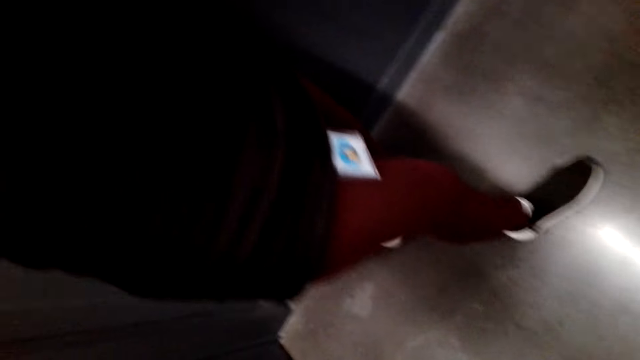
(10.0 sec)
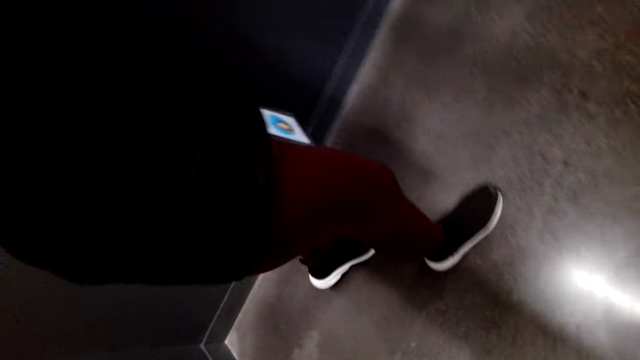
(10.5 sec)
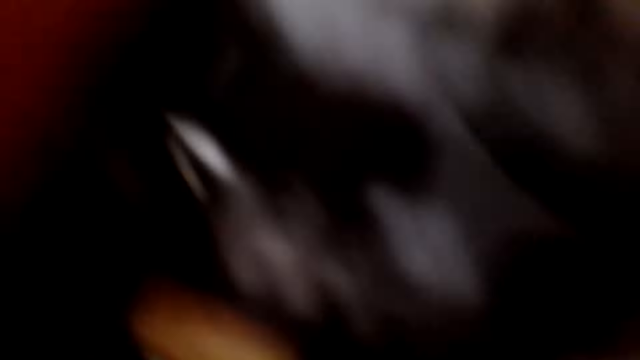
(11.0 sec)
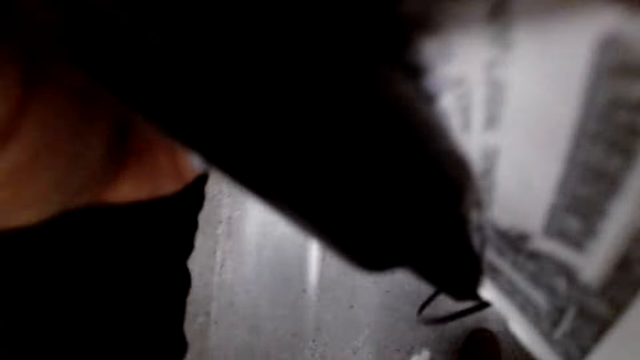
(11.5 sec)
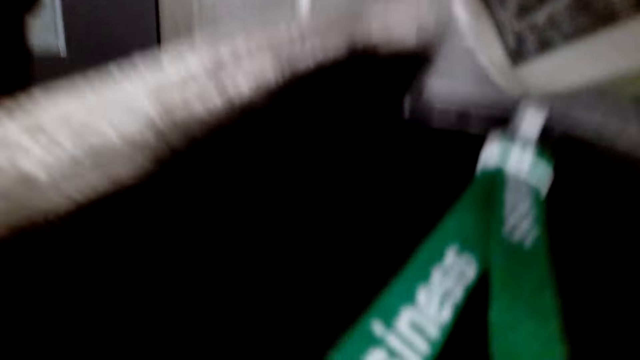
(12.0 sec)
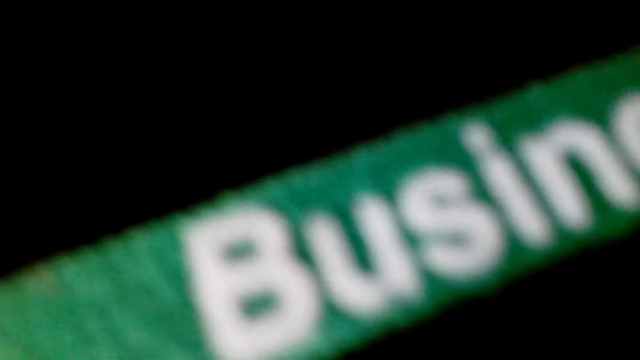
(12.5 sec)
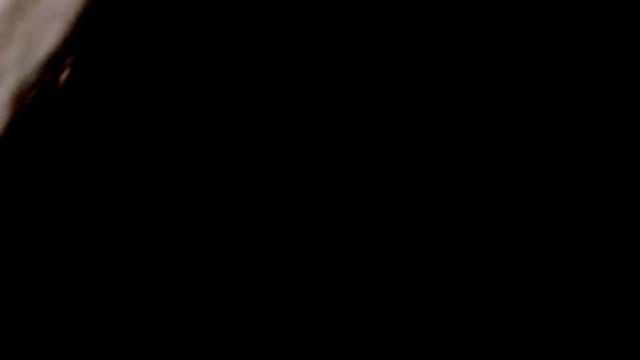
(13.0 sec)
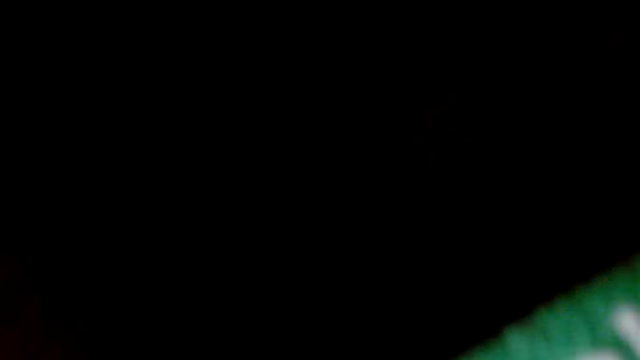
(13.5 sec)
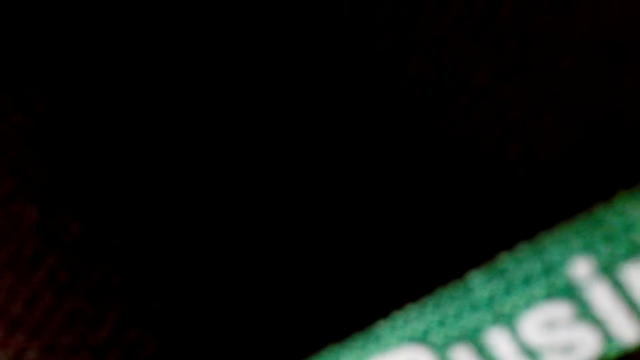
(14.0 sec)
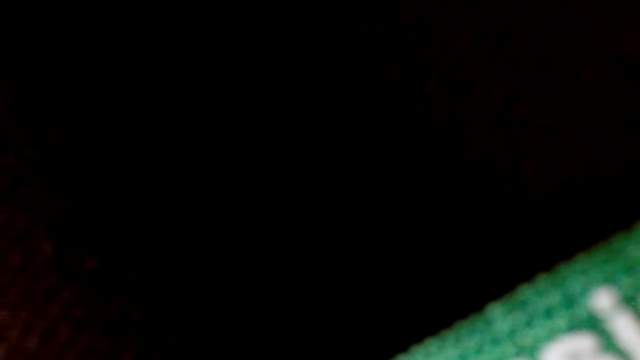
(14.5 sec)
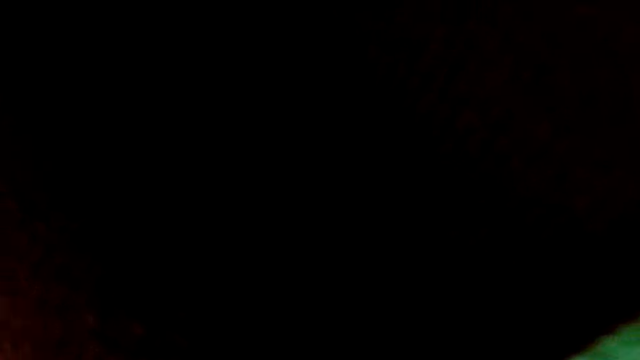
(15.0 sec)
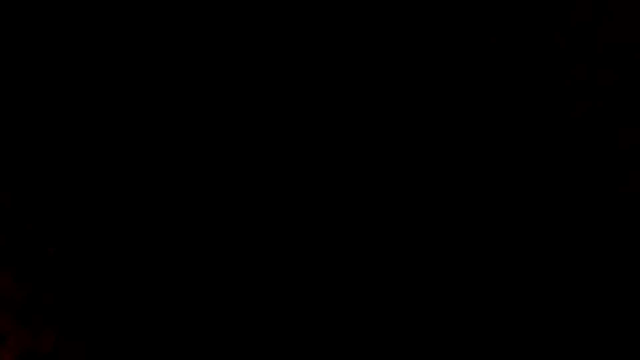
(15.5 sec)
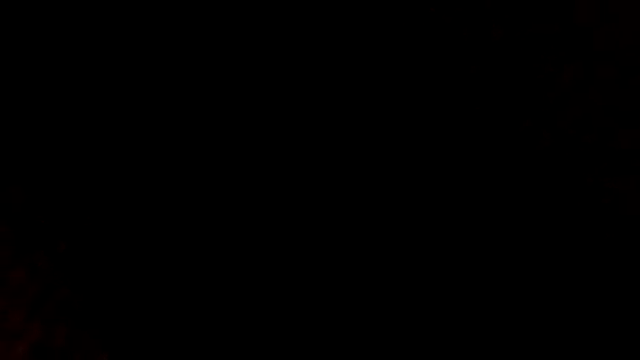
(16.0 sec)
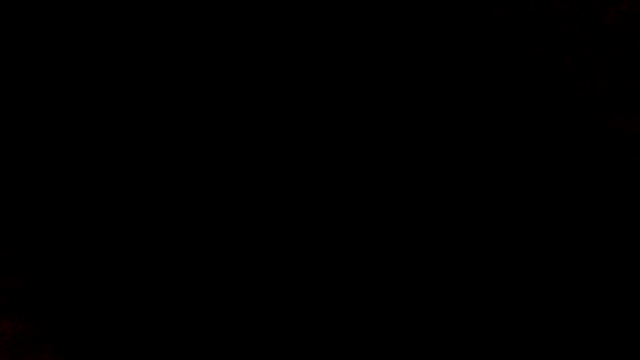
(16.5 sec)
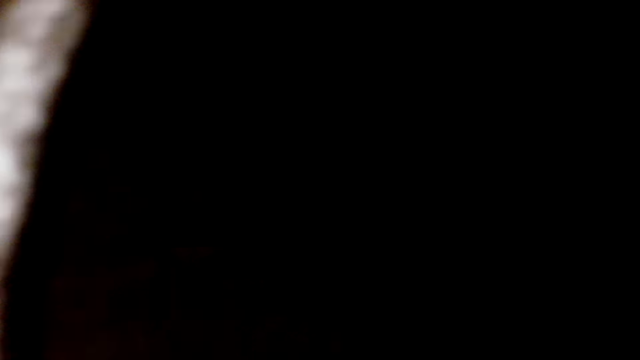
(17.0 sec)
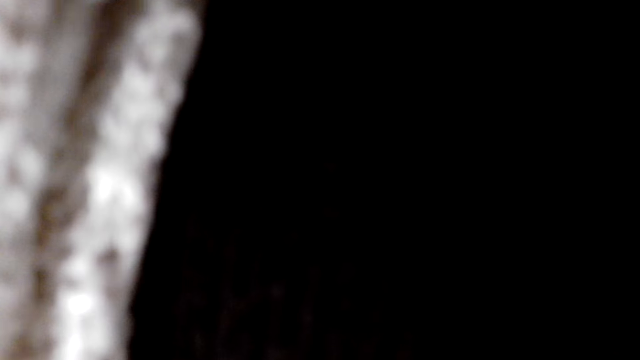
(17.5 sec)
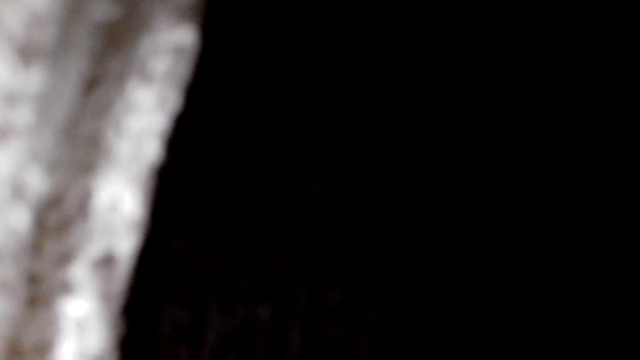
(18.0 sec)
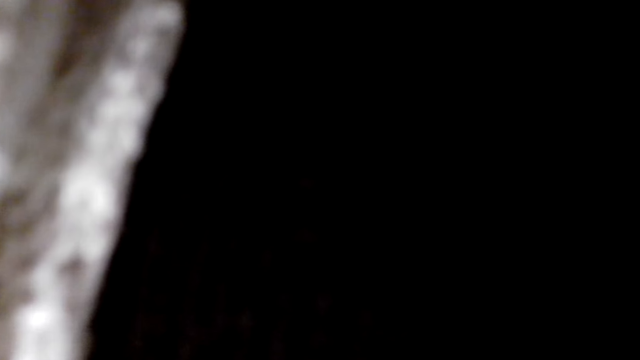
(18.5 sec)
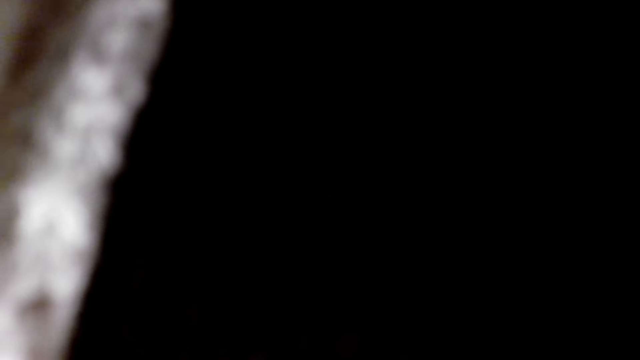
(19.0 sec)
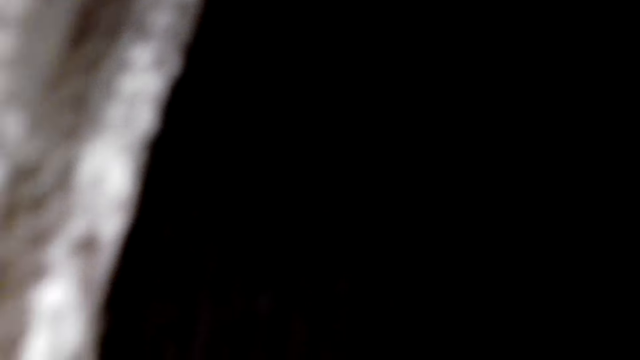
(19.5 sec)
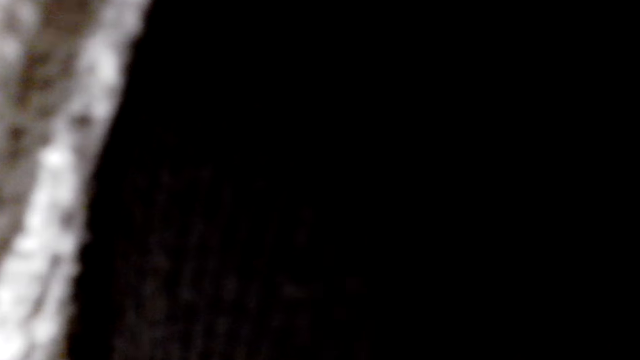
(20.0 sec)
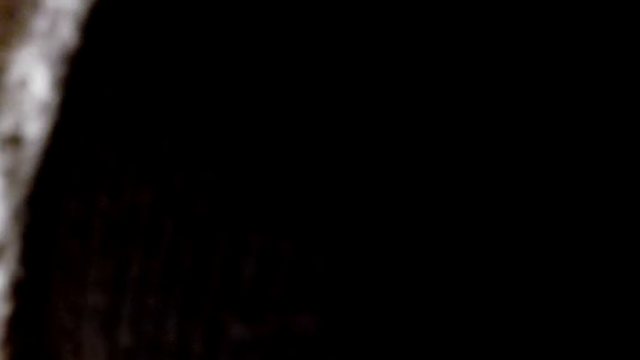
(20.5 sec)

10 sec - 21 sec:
The camera wearer gives the camera to a woman. The woman speaks to the camera wearer.

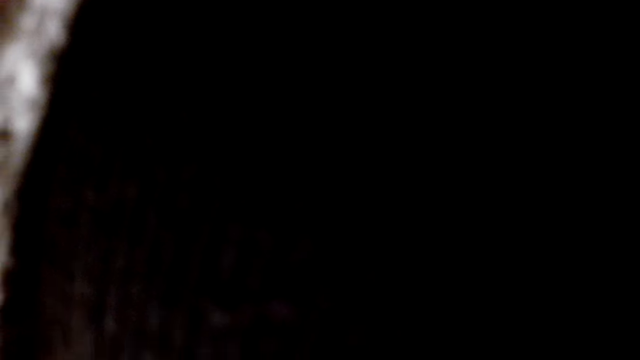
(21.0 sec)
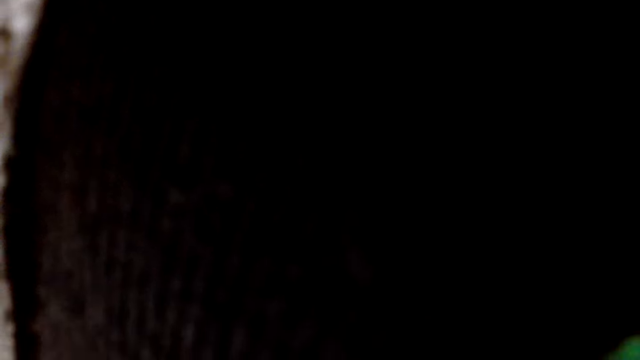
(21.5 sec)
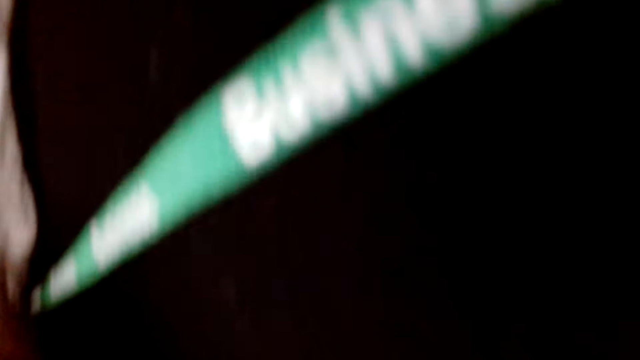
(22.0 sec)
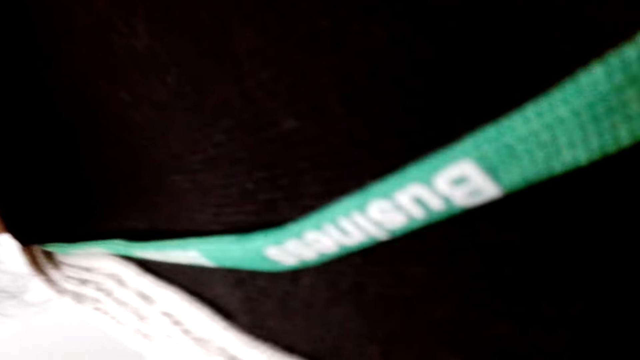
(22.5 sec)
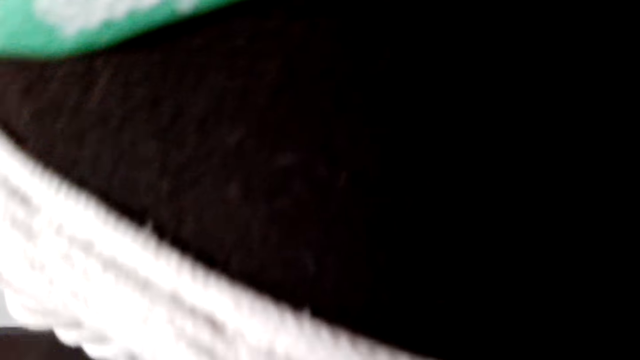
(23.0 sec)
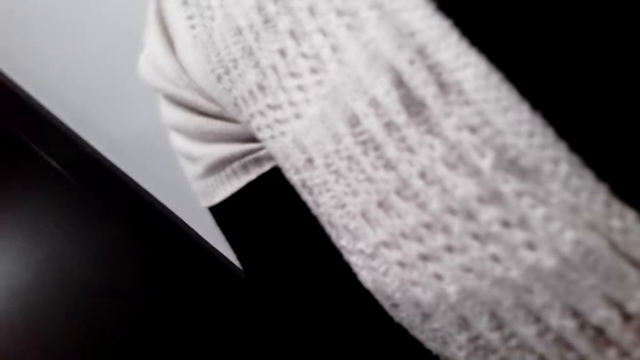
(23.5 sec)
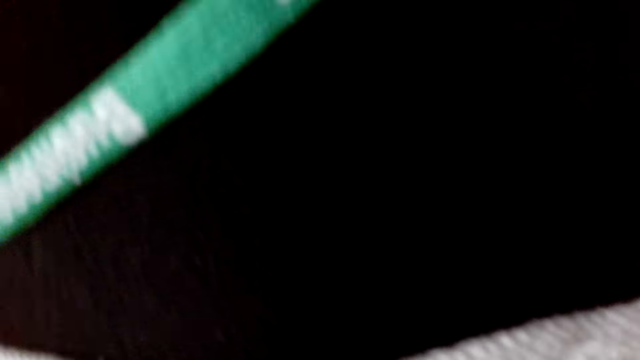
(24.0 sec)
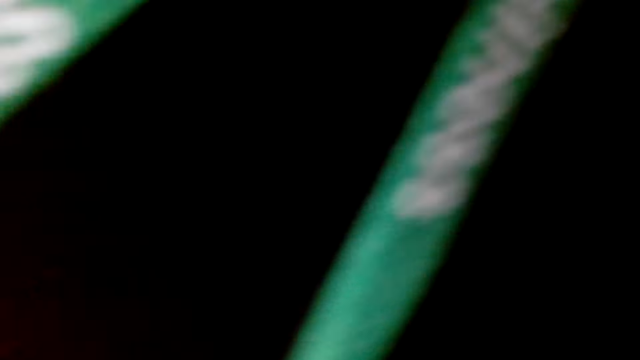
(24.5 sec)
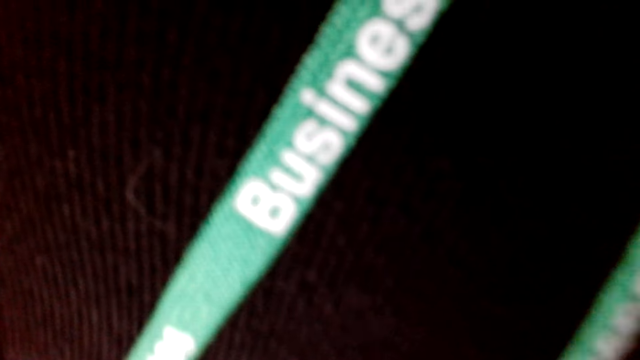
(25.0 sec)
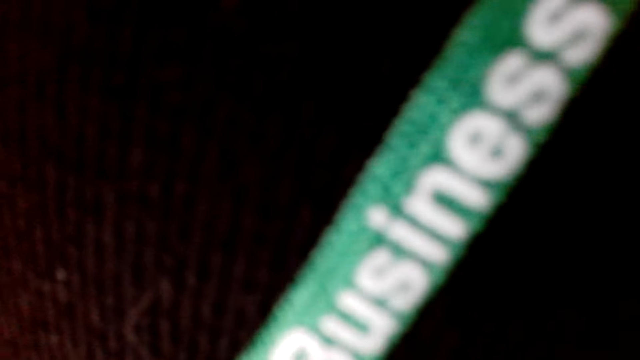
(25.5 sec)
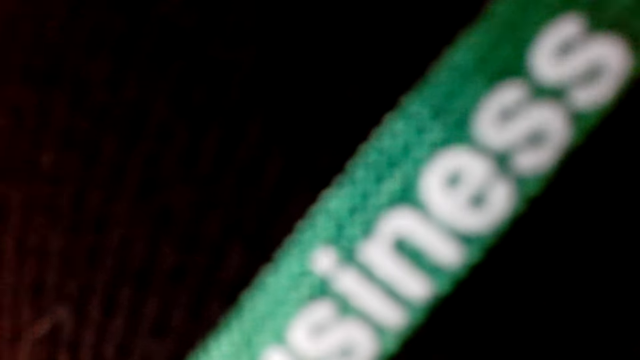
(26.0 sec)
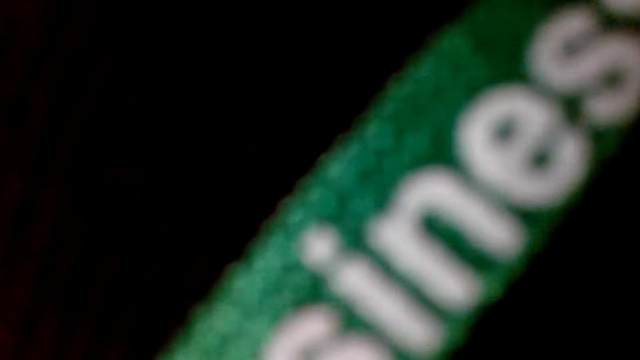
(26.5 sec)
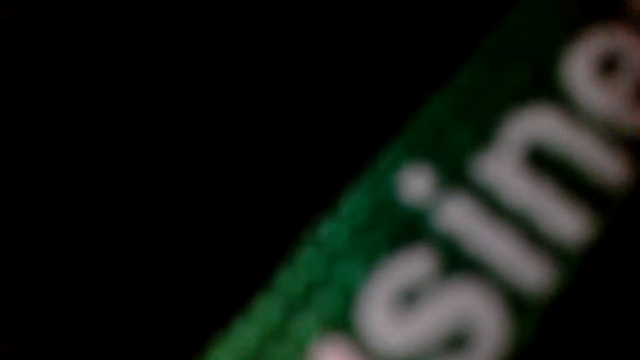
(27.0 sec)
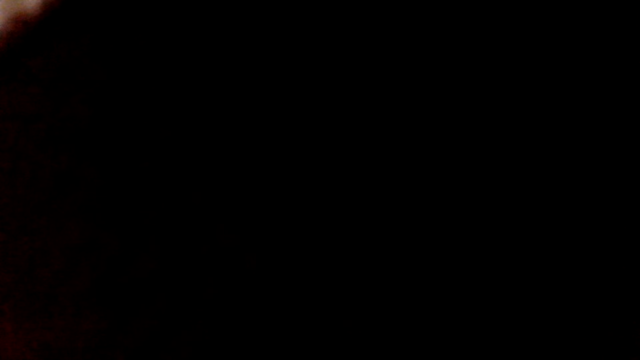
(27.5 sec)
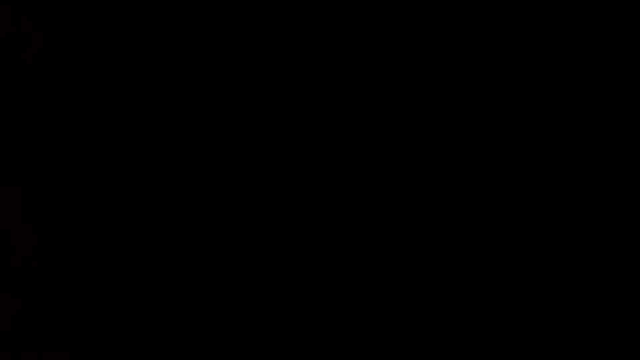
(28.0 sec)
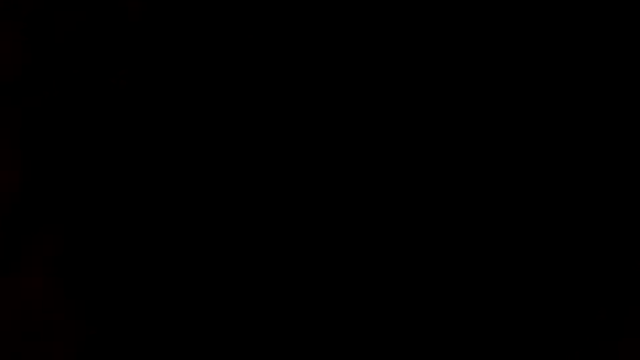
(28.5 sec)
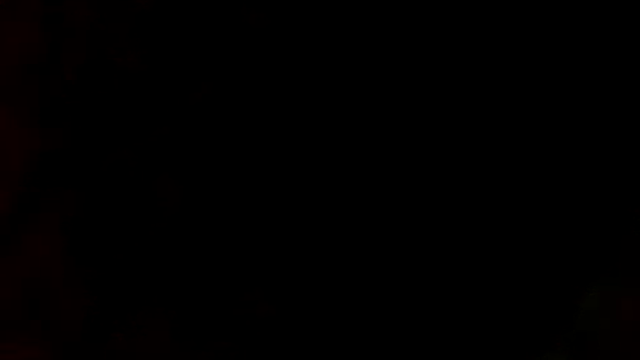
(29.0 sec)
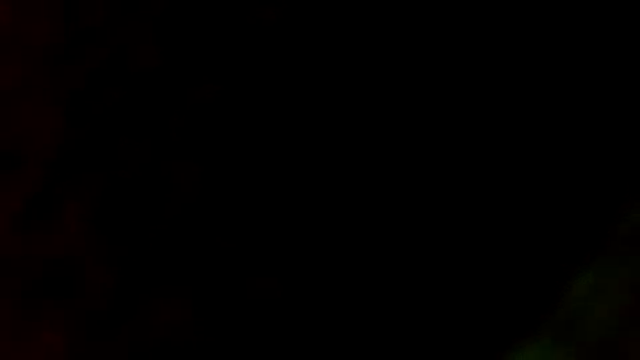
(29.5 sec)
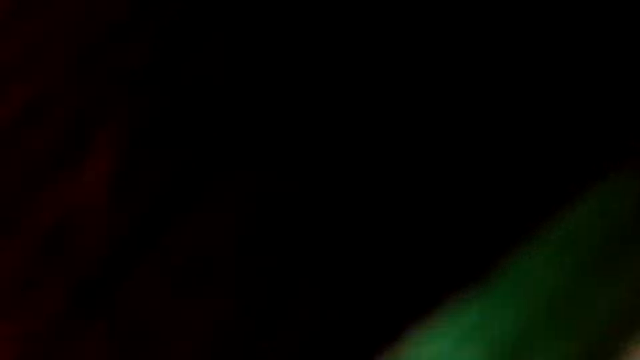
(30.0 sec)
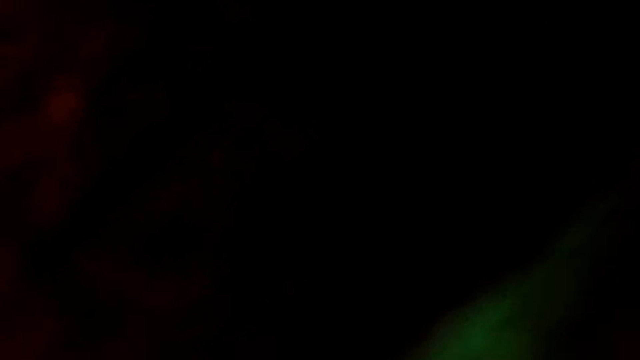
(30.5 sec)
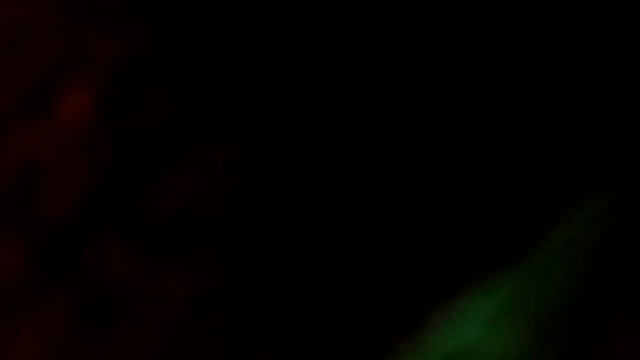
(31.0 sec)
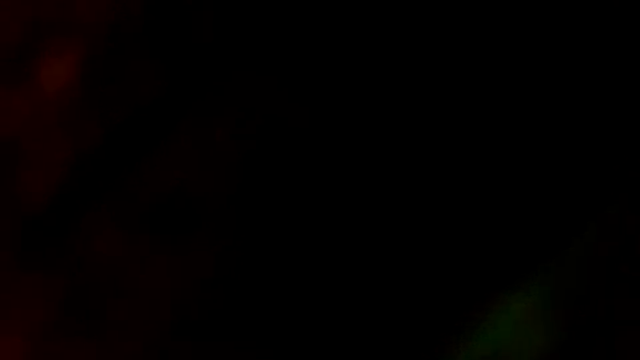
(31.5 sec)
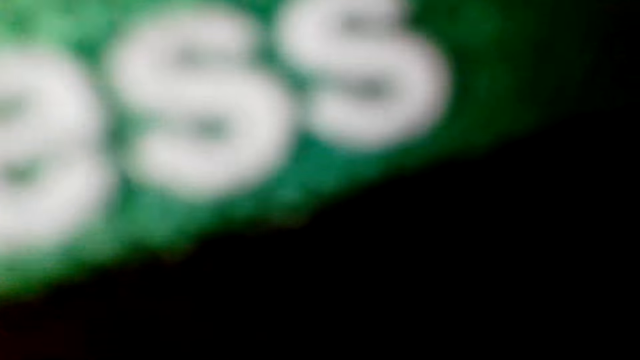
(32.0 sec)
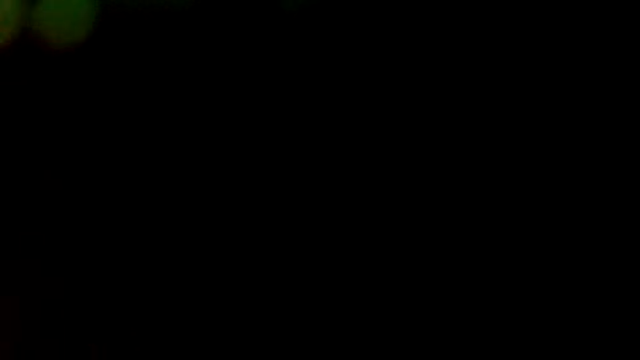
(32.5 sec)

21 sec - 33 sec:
The camera wearer speaks to a woman. The woman puts the camera on the camera wearer.
